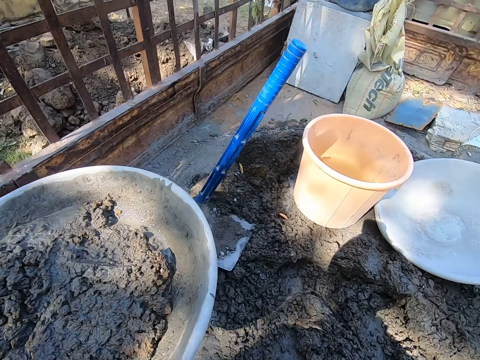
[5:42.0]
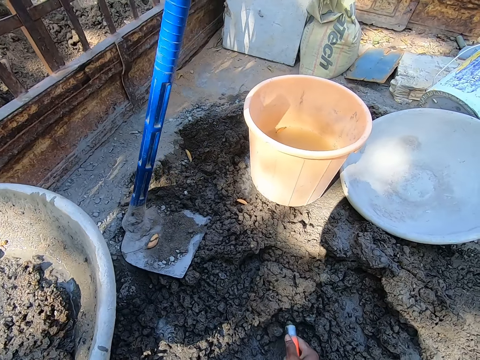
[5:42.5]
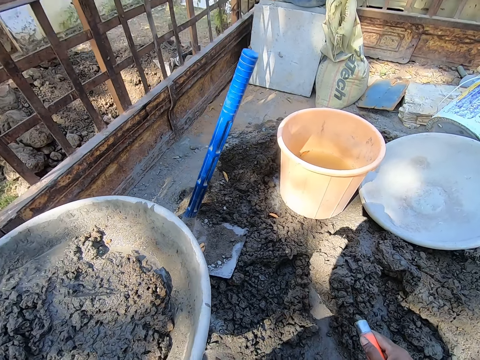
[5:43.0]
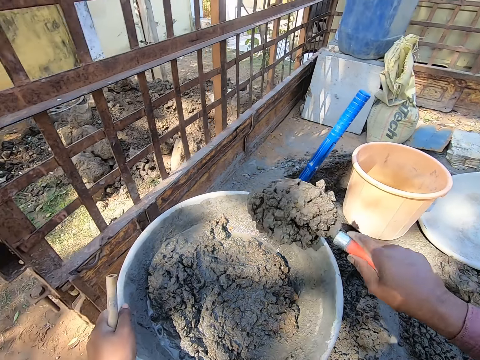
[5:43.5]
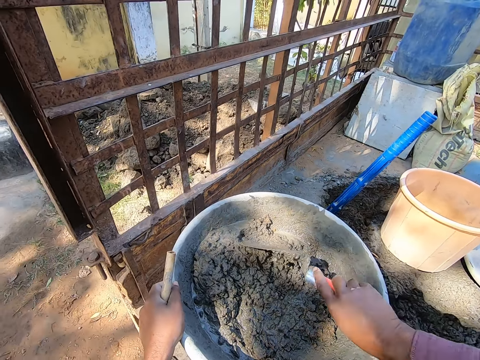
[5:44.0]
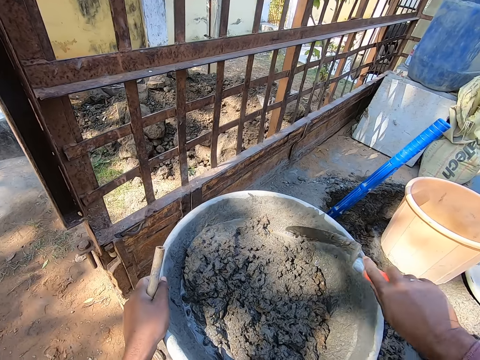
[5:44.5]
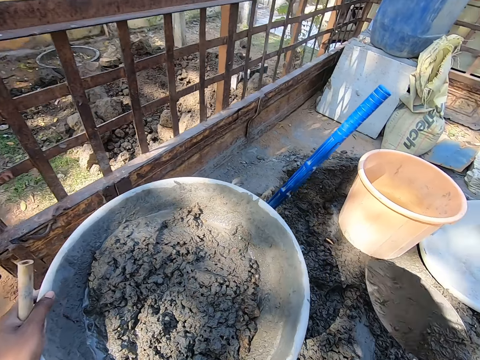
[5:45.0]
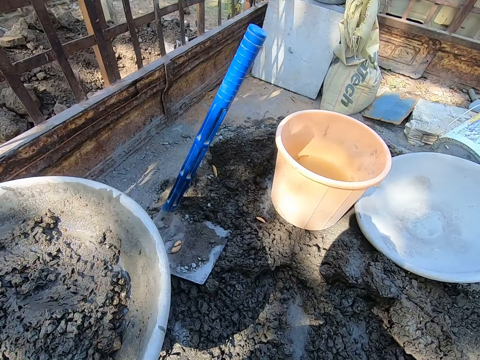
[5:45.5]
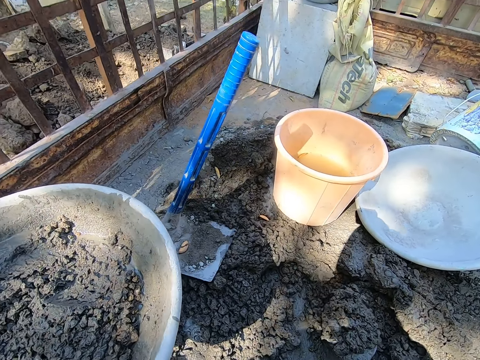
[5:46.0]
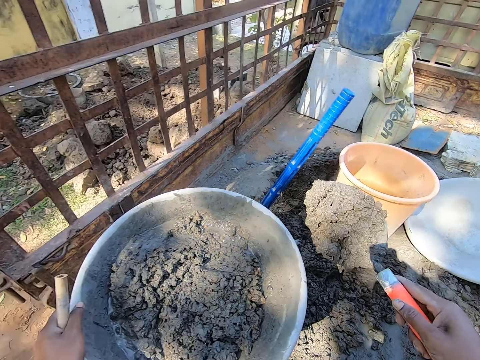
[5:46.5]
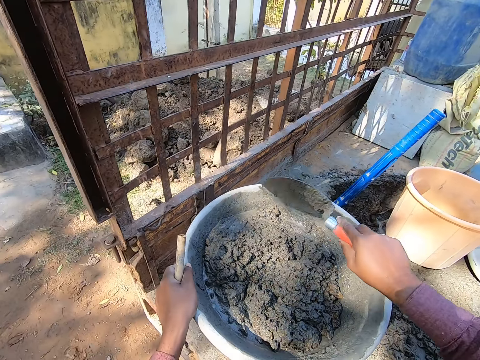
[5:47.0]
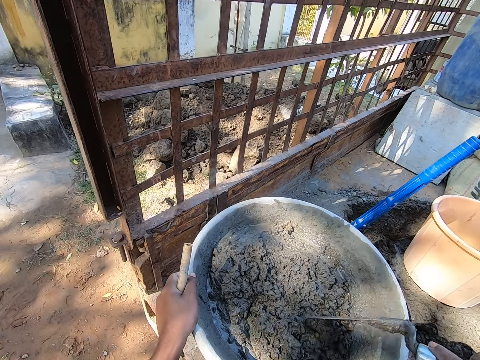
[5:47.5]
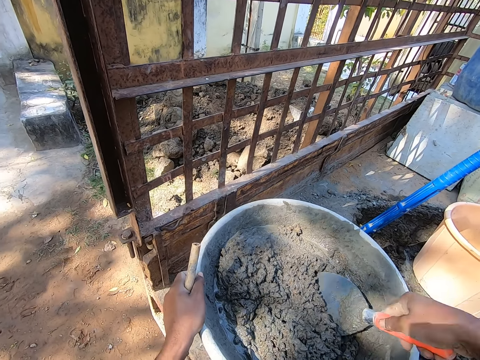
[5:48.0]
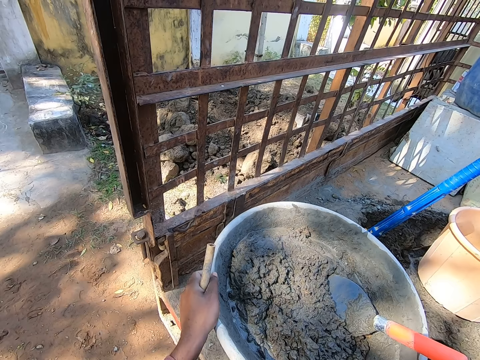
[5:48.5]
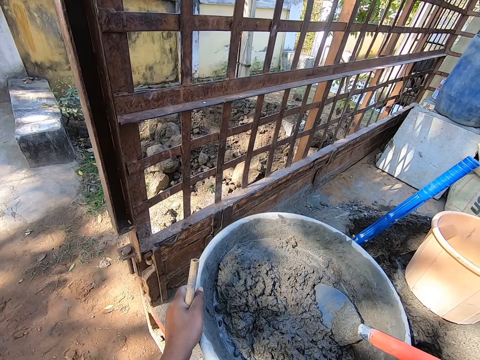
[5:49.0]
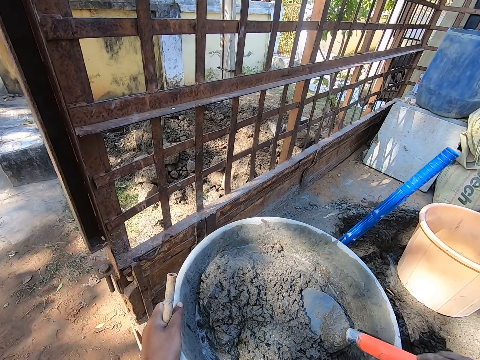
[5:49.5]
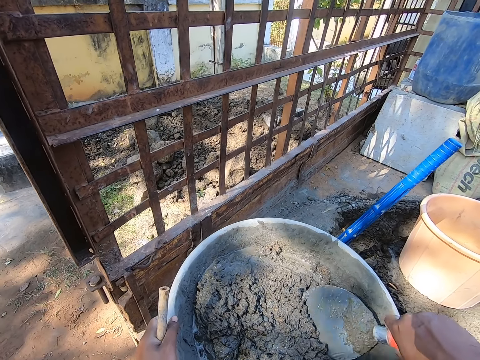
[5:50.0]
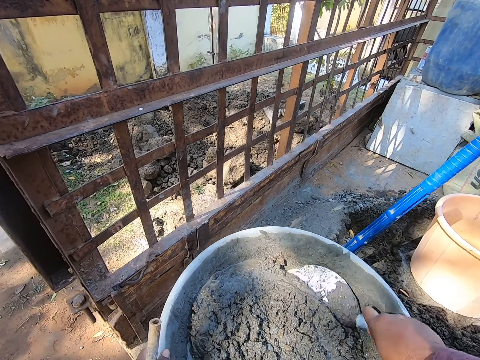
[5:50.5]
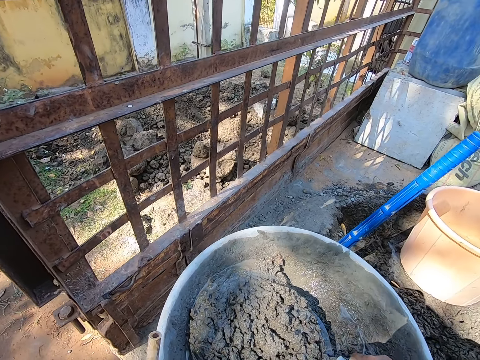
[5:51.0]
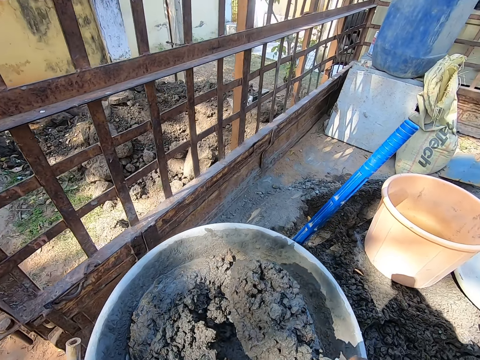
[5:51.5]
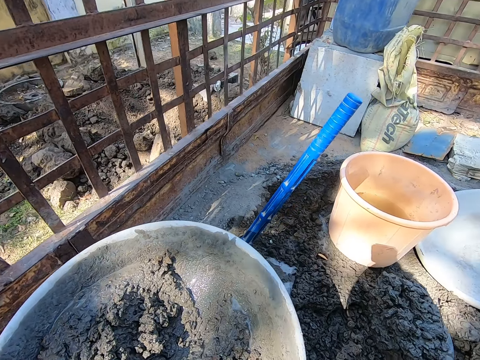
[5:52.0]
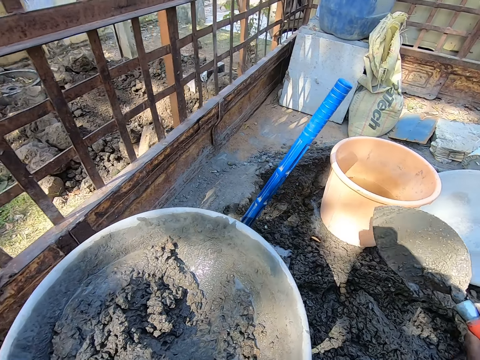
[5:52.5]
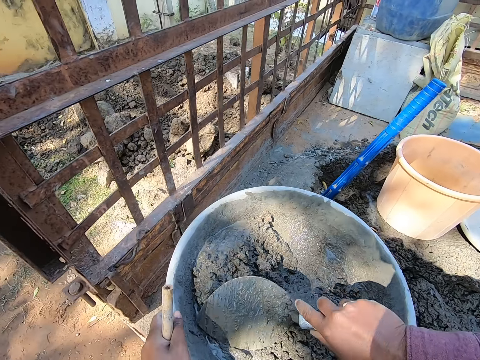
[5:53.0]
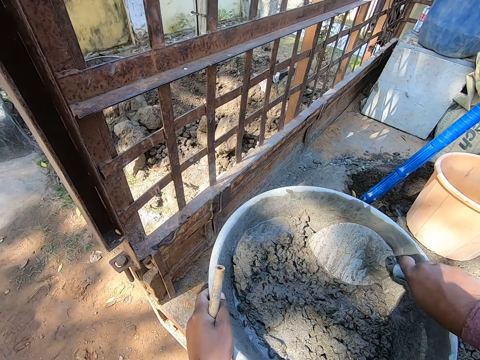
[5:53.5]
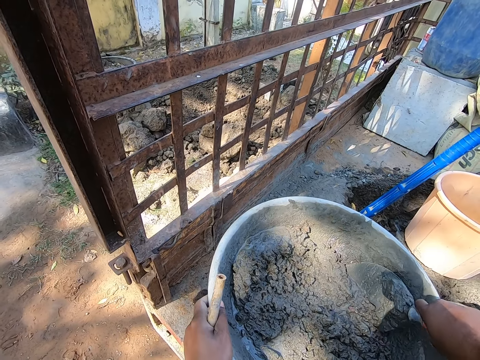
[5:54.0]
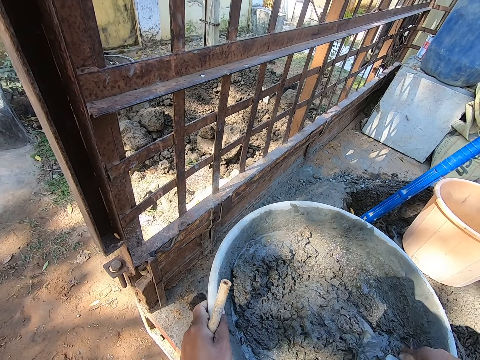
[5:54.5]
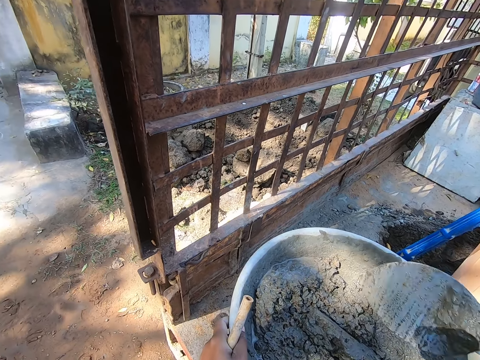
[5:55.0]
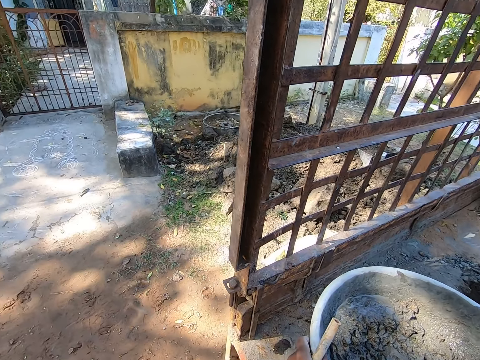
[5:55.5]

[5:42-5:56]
The camera wearer moves the trowel down. They pick the mortar or cement from the lorry with a trowel. They place the mortar in the basin. They move the mortar in the basin with the trowel. They pick the mortar from the lorry with the trowel. They place the mortar in the basin. They move the mortar in the basin with the trowel. They place the trowel on the mortar in the basin. They pick the trowel from the basin. They hold the trowel. They pick the mortar from the basin with the trowel. They mix the cement. They place the mortar on the lorry. They move the trowel up. They spread the cement. They move the trowel on the mortar. They scoop up the cement. They mix the mortar in the basin with the trowel.

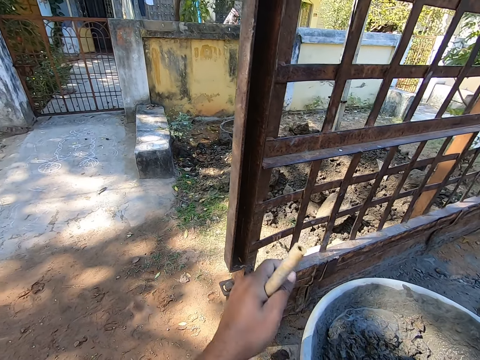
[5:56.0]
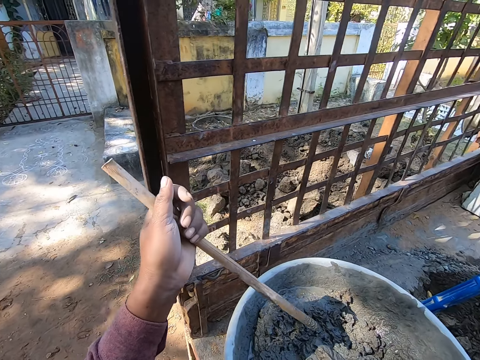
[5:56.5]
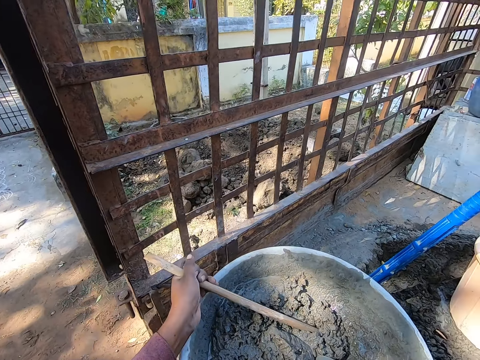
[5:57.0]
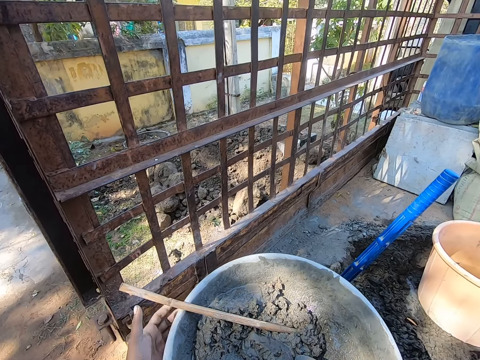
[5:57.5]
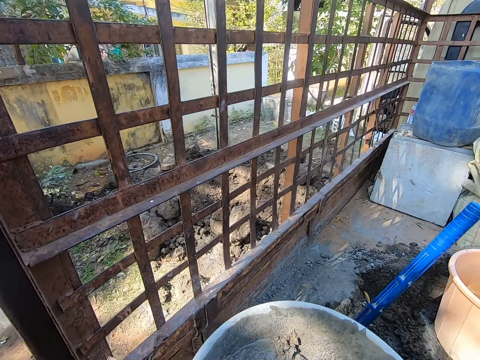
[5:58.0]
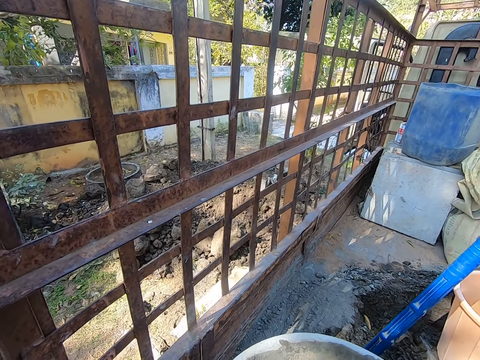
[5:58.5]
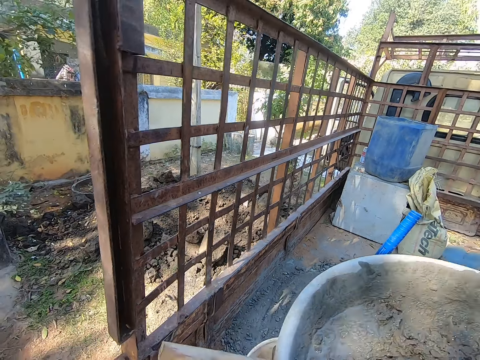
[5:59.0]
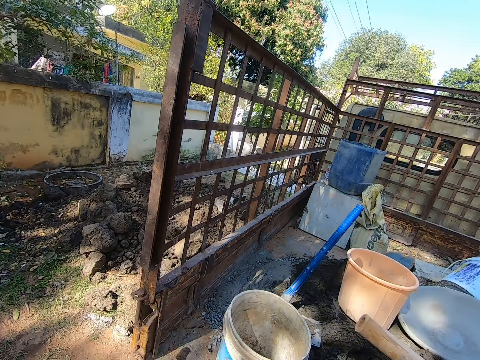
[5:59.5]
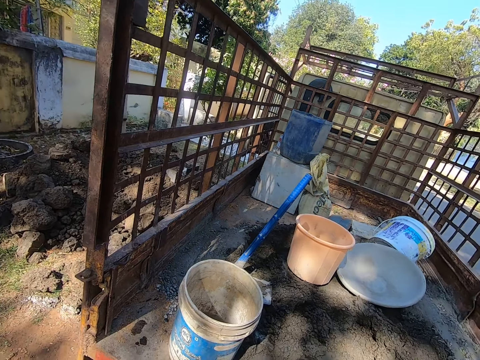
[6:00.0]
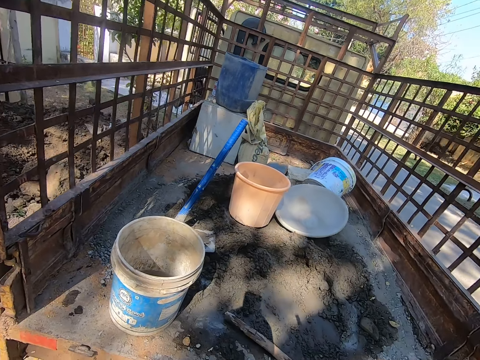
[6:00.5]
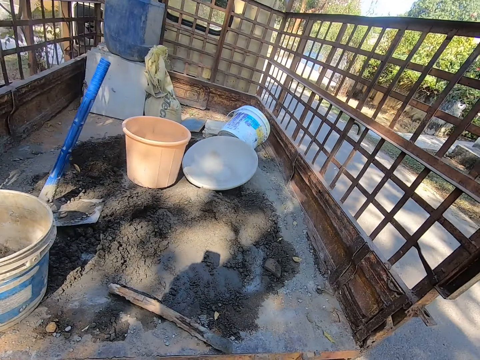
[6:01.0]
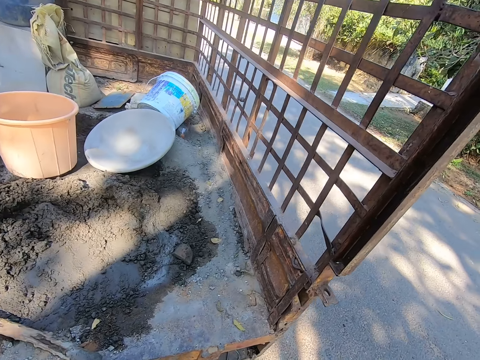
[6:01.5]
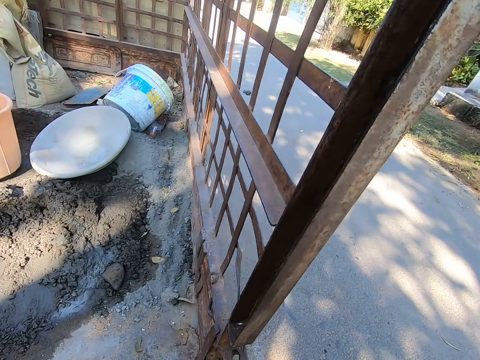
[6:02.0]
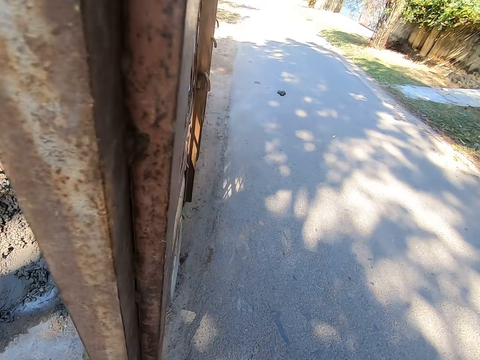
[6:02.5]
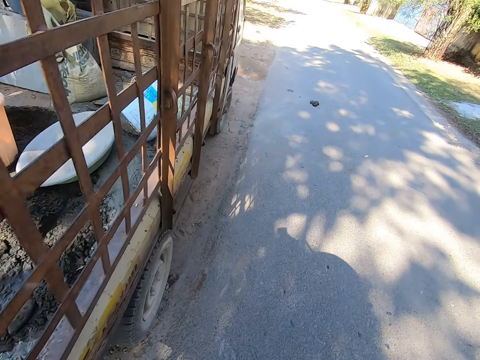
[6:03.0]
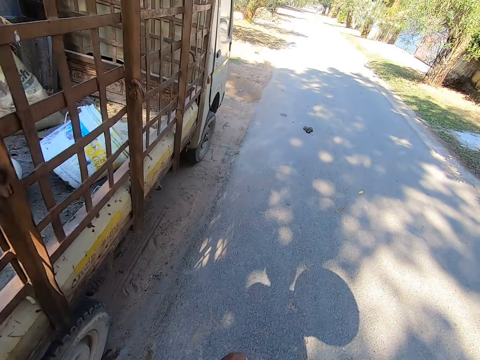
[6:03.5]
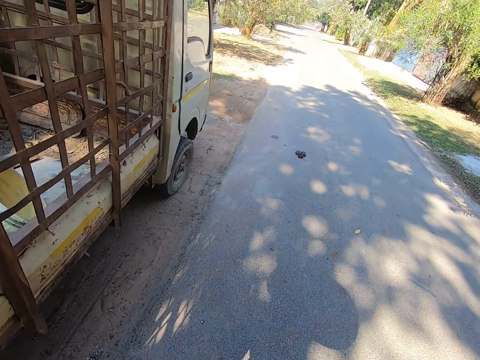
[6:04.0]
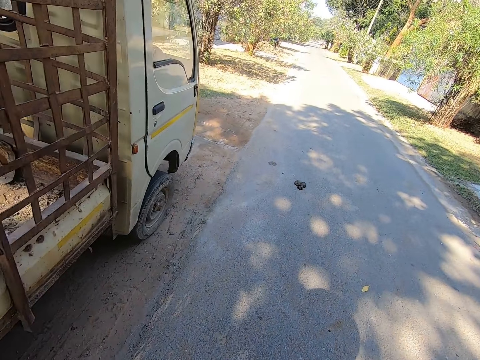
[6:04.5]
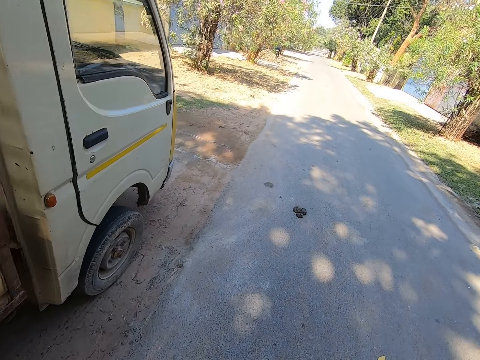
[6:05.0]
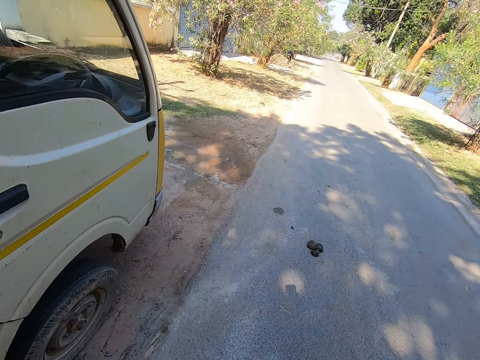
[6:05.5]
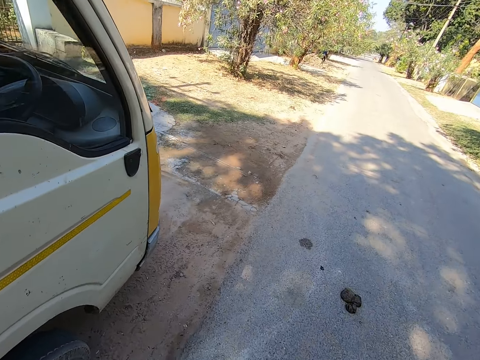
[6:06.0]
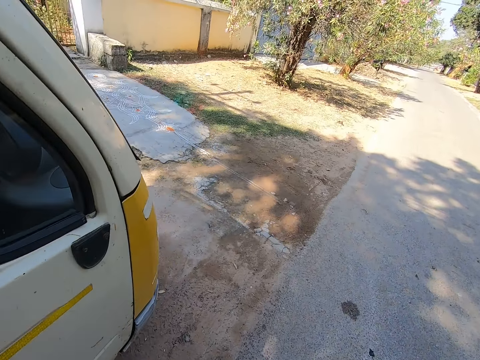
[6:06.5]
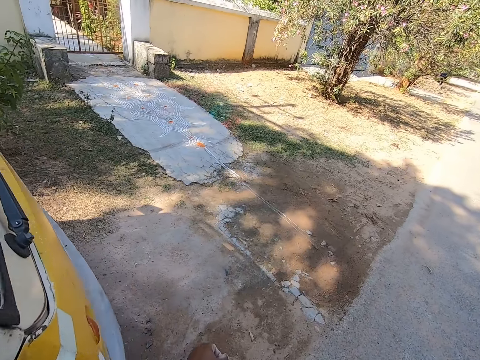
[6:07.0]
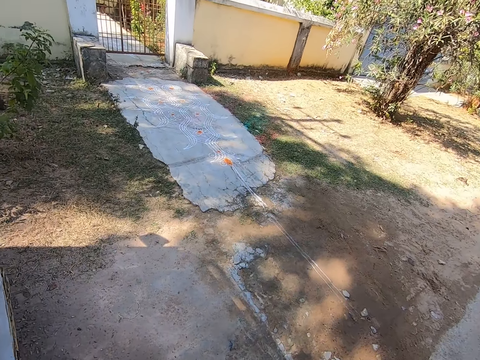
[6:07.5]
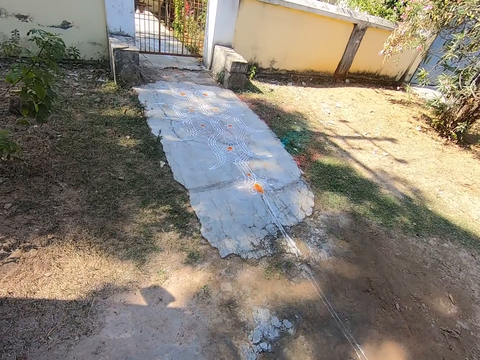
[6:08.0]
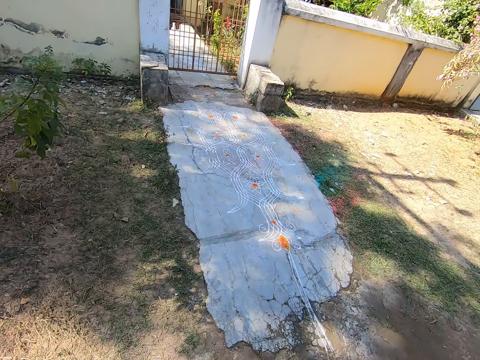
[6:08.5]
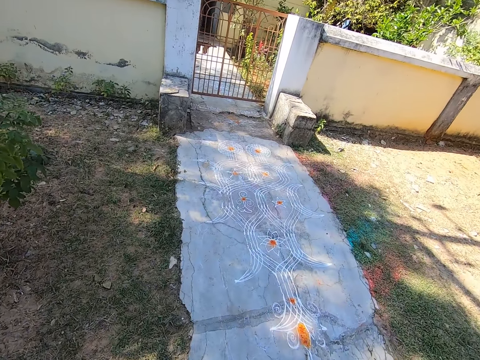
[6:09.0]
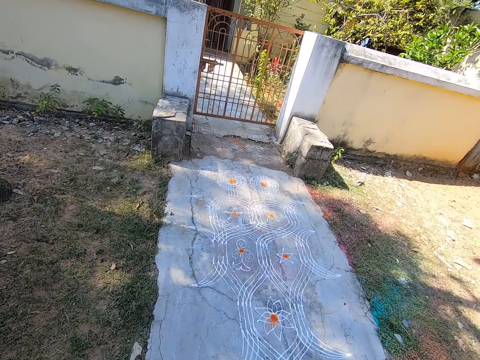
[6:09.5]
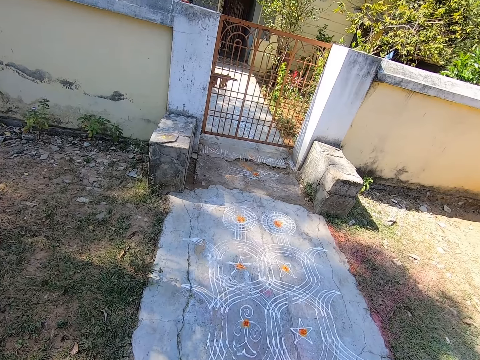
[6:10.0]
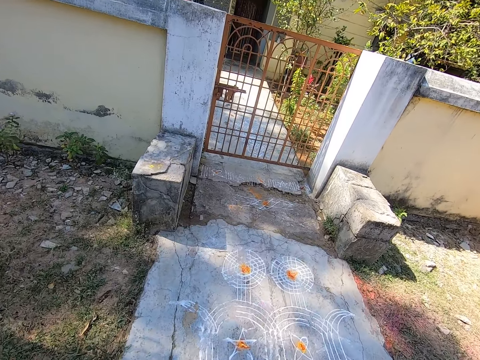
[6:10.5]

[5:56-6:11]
The camera wearer moves their hand up. They place the stick in the basin. They dip the stick in the basin. They move their hand. They carry the basin with mortar. They pick up the basin. They walk with the basin around the compound.
